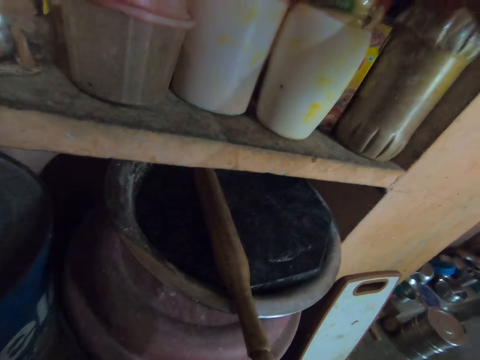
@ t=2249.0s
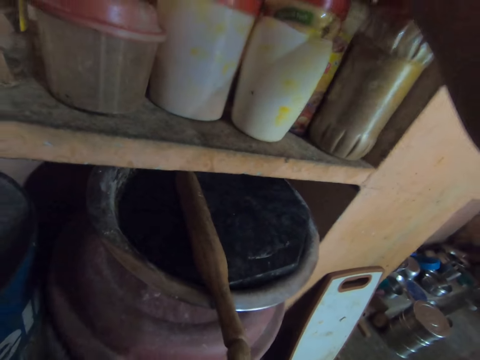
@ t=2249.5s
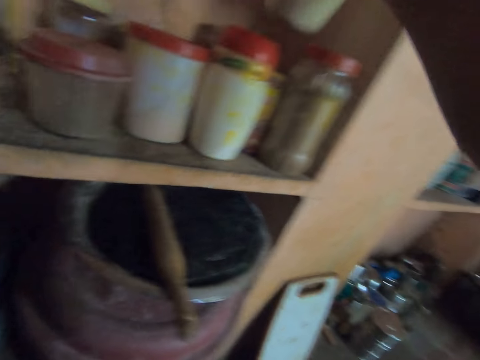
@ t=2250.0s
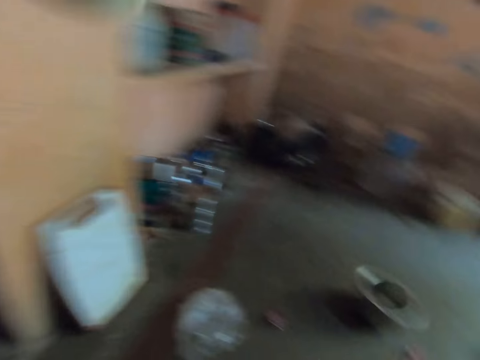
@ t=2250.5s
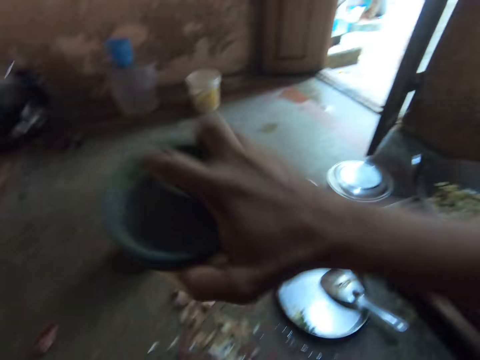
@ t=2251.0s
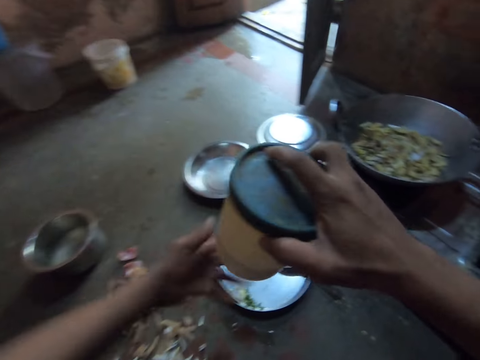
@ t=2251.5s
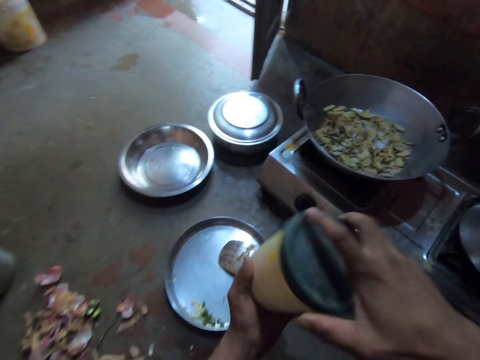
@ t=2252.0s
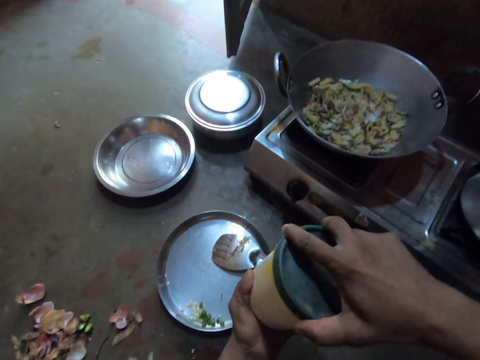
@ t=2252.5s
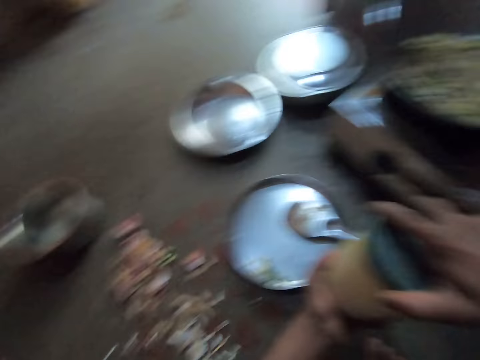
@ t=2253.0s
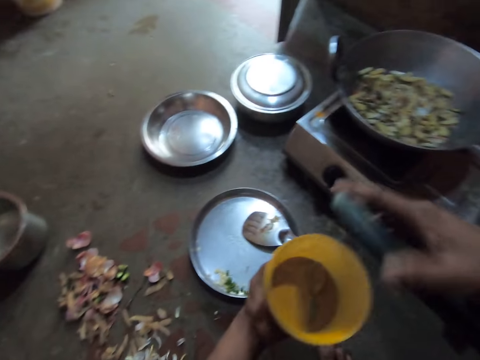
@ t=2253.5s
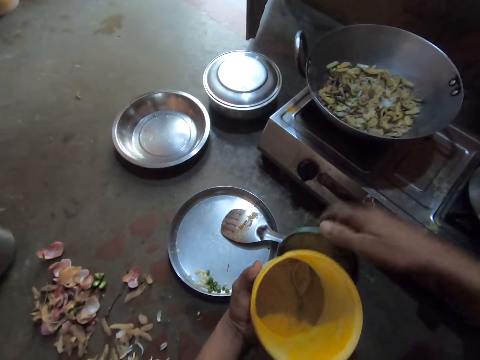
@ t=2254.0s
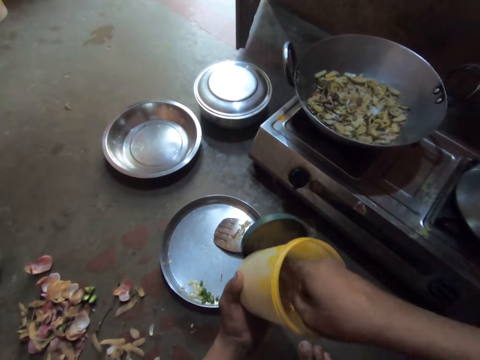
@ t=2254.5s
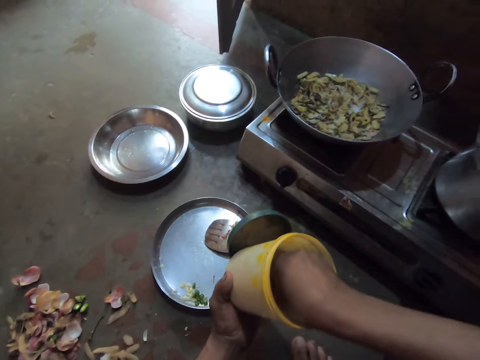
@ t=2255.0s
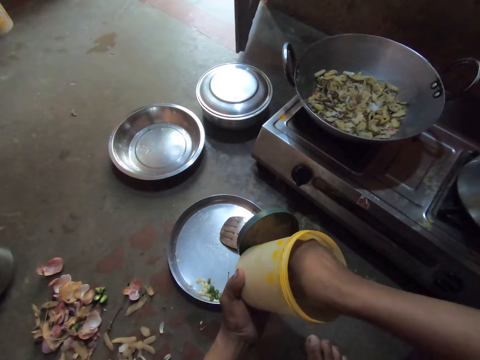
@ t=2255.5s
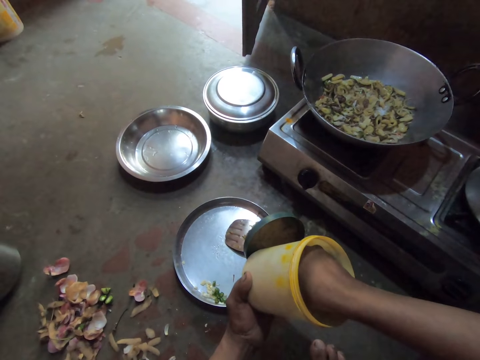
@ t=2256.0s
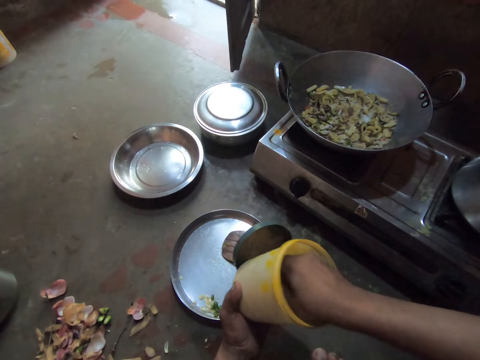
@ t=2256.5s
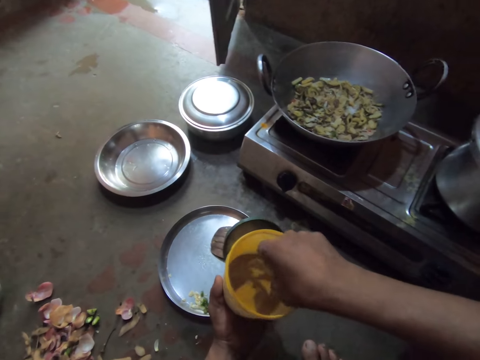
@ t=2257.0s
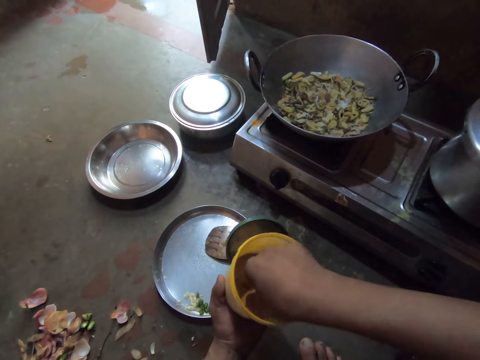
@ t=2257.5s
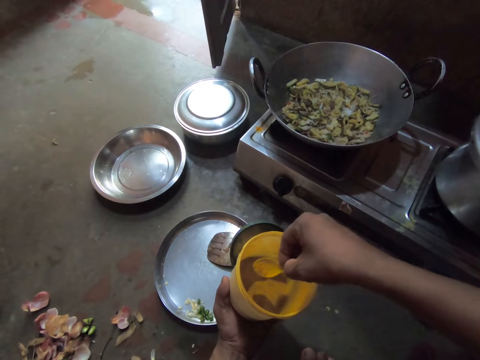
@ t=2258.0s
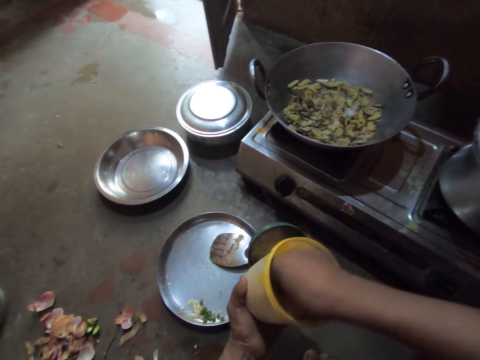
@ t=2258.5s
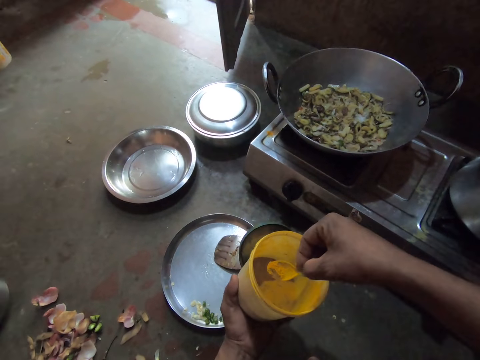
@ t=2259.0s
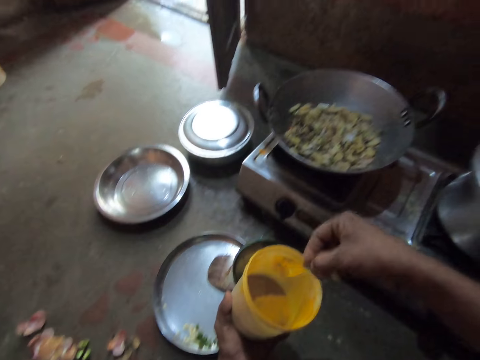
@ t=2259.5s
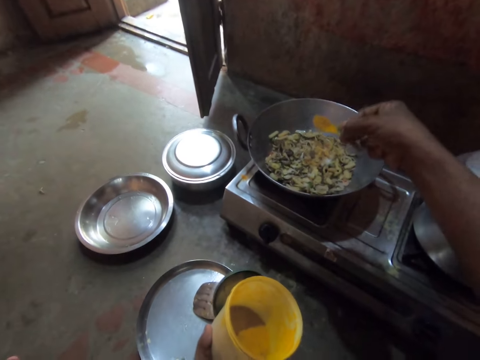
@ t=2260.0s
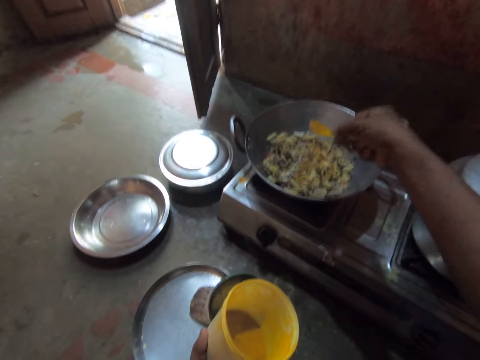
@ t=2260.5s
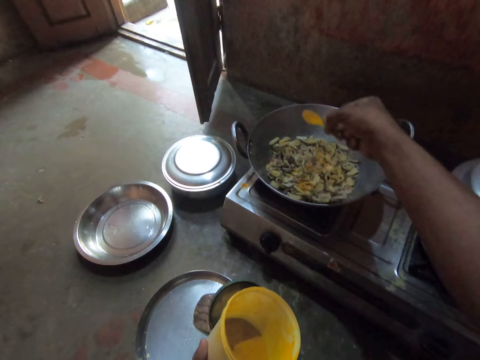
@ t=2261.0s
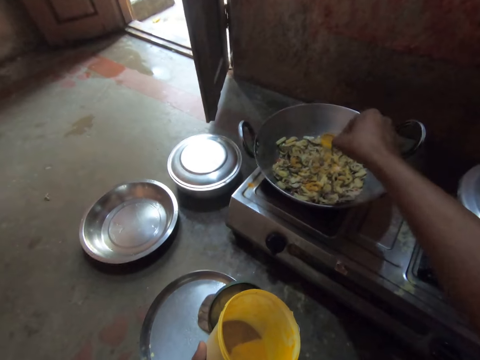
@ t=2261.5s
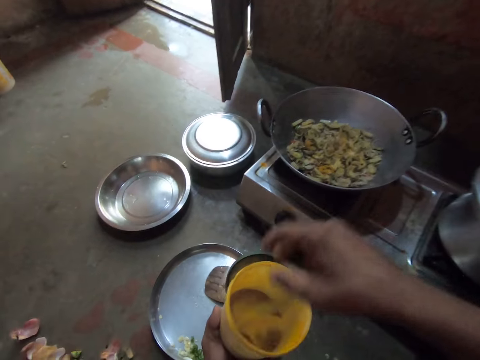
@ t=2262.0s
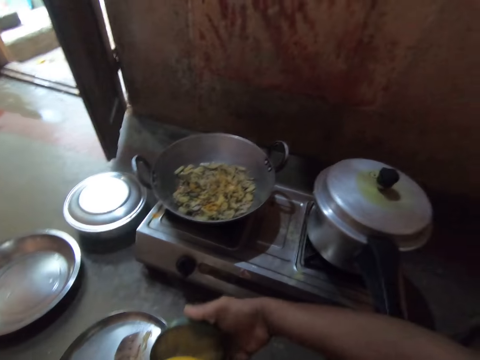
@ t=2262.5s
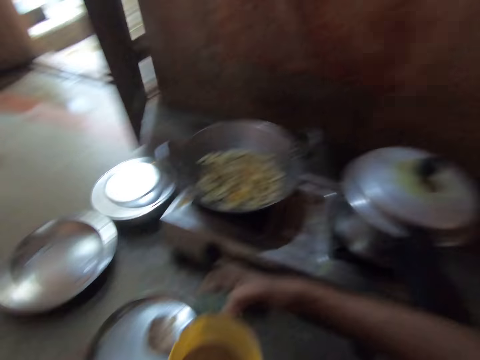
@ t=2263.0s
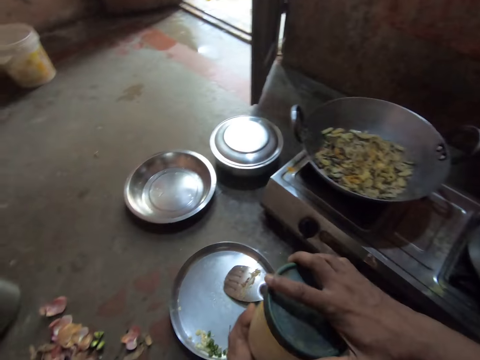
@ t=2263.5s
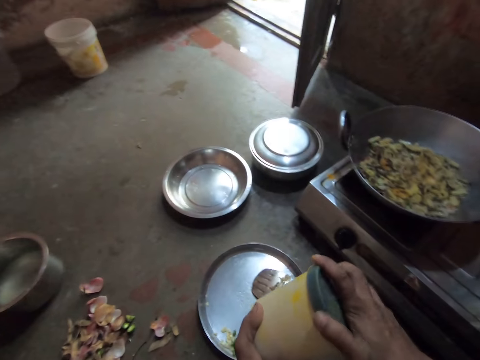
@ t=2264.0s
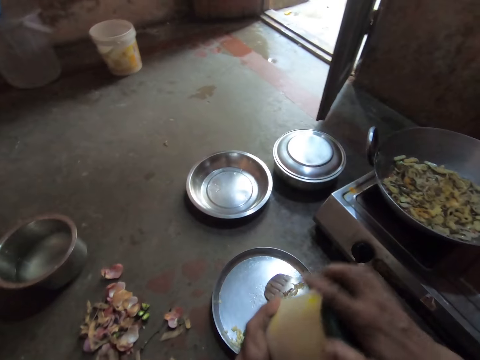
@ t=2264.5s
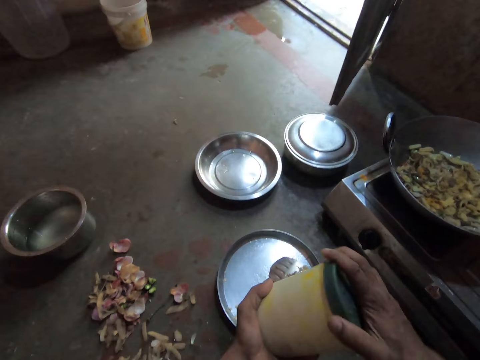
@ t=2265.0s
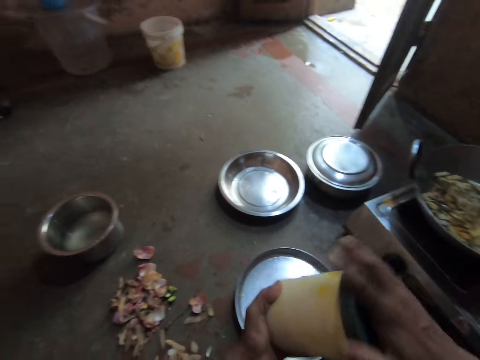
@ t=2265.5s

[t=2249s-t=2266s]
The camera wearer picks up a tin. He moves towards the gas cooker. He opens the tin. He places the lid in his left hand. He fetches the spice with the spoon. He picks up the spoon. He scoops something in the tin. He pours the spice on the vegetables in the deep frying pan. He drops the spoon in the tin. He picks up the lid and closes the tin.

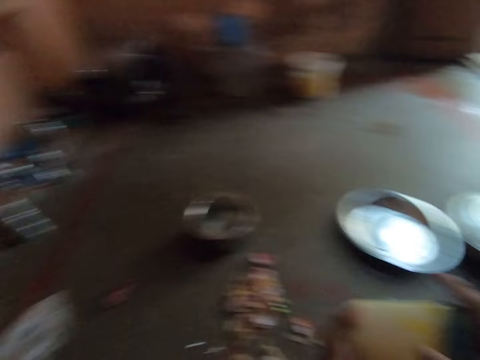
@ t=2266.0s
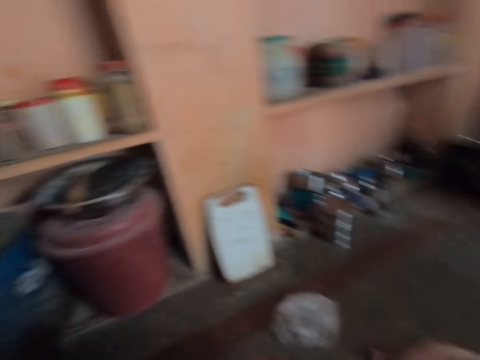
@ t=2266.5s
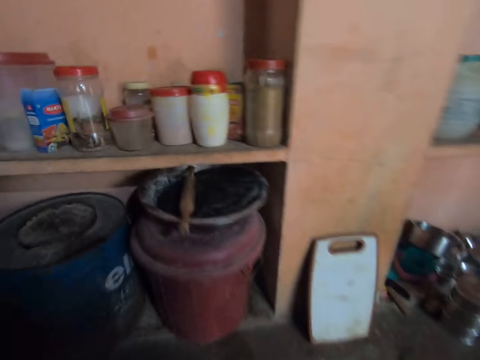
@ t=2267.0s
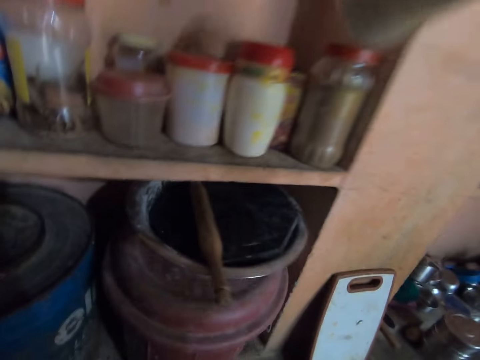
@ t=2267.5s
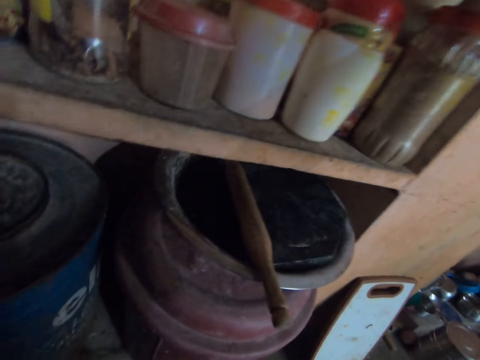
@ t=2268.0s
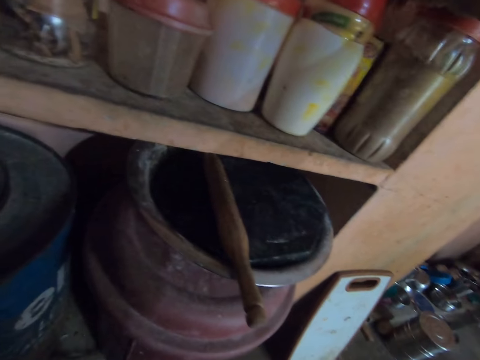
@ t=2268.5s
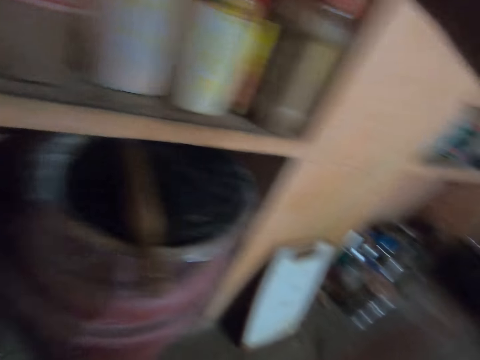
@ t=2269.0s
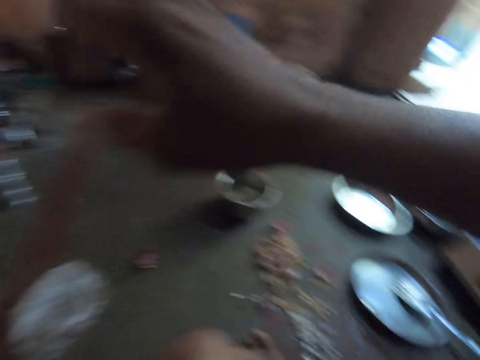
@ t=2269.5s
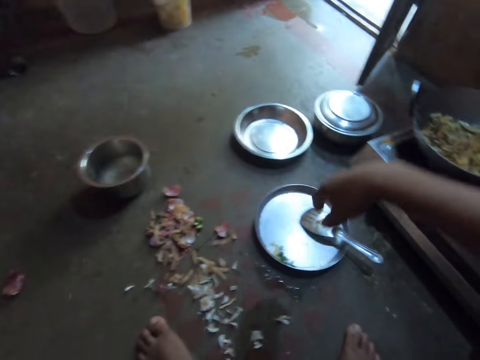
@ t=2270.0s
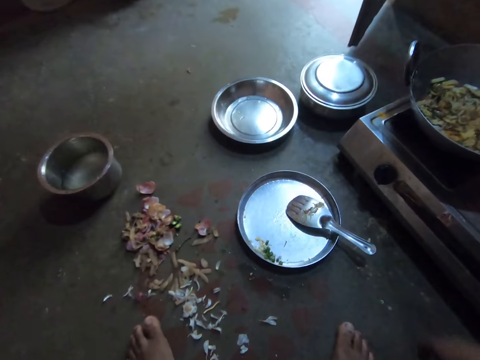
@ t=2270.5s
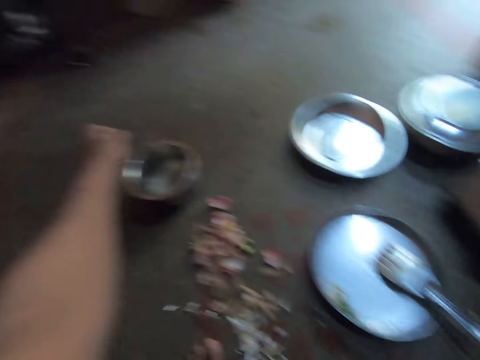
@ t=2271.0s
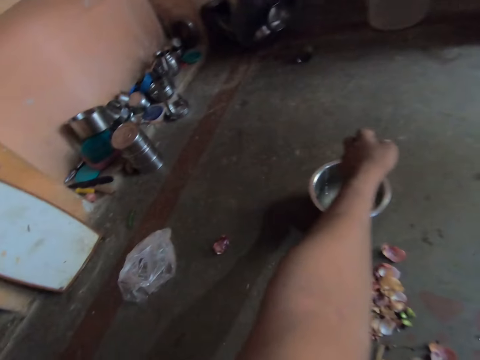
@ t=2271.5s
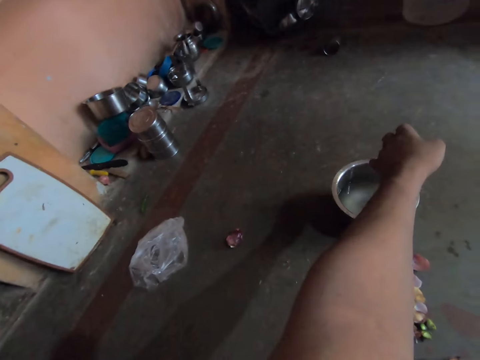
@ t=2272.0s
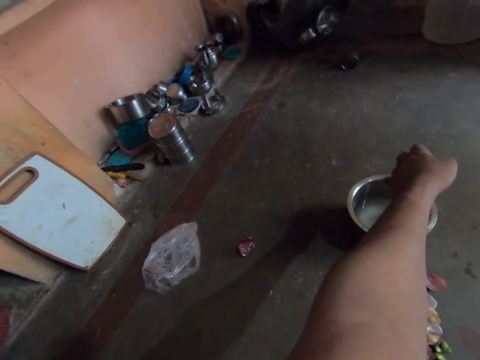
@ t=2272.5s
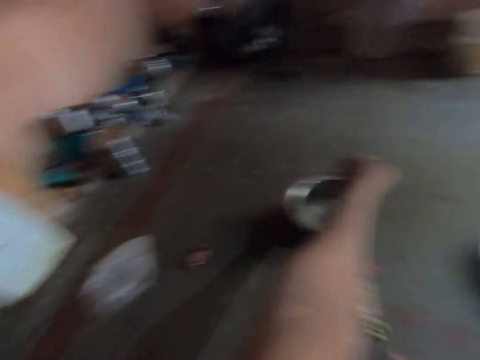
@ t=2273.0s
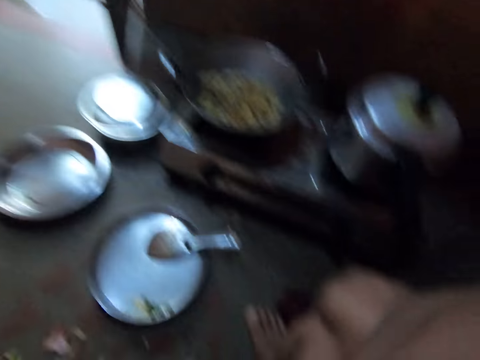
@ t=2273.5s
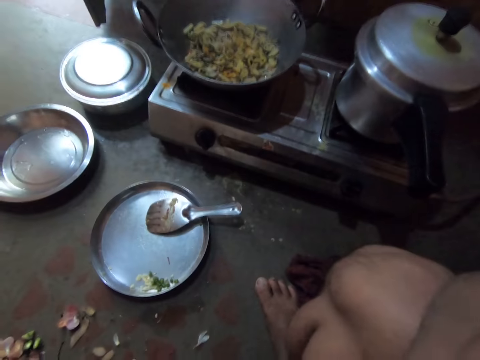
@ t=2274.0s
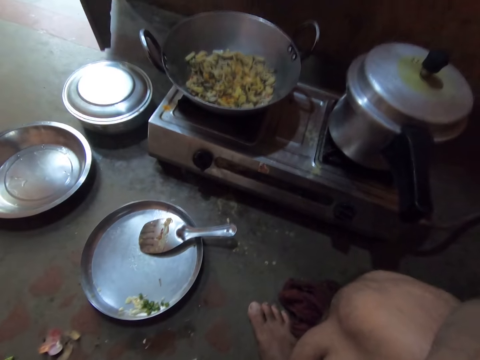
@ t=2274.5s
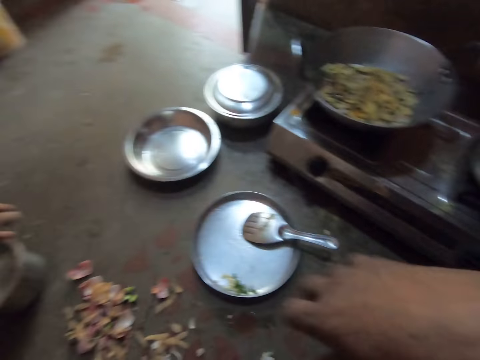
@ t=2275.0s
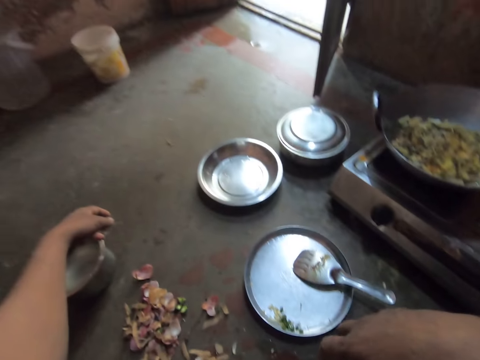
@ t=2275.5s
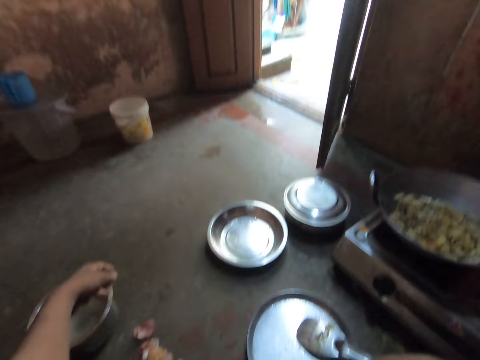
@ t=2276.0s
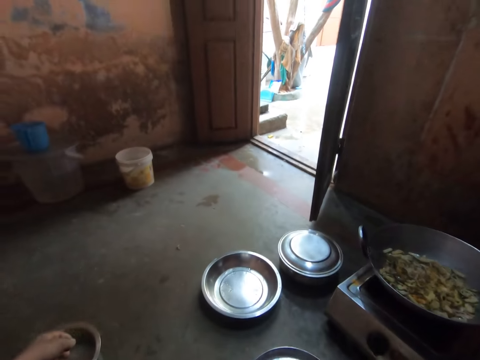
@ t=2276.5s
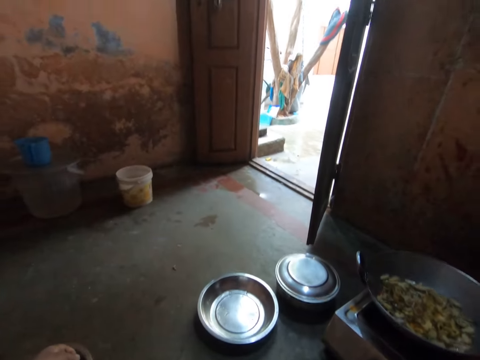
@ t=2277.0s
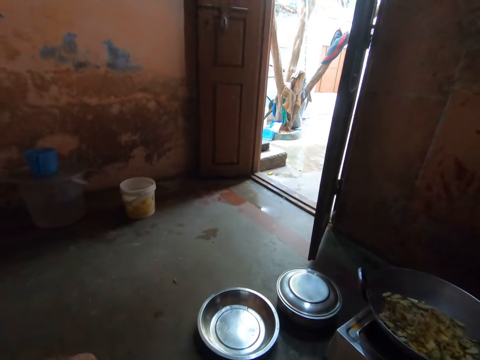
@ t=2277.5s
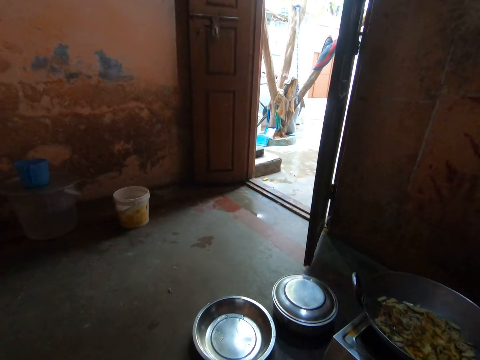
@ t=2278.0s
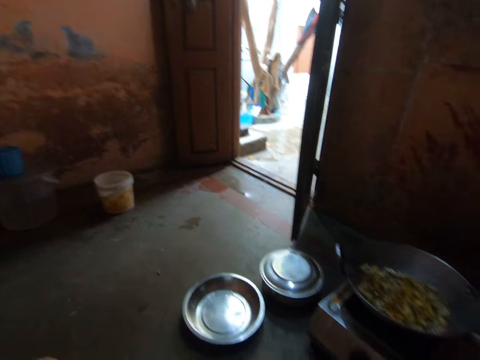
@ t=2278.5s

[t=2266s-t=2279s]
The camera wearer moves towards the rack. They place the tin on the rack. They look around. They stare at the door. They look outside.
